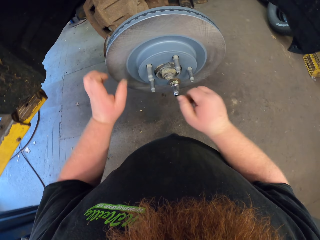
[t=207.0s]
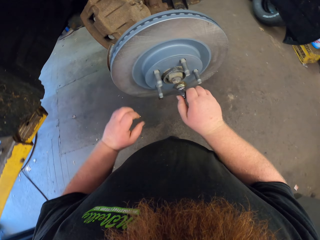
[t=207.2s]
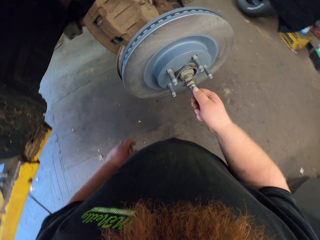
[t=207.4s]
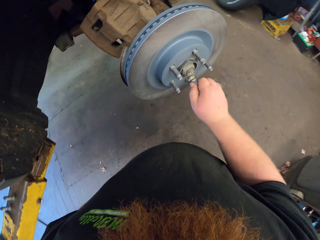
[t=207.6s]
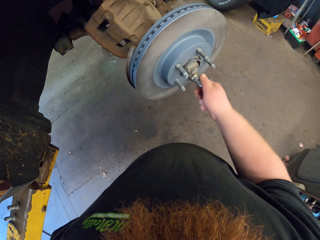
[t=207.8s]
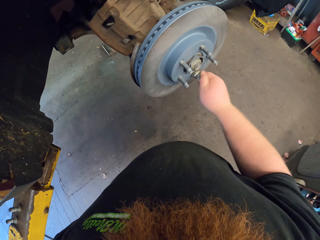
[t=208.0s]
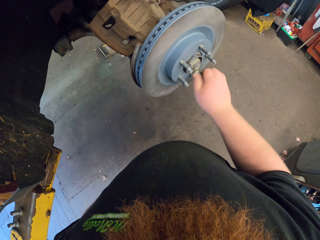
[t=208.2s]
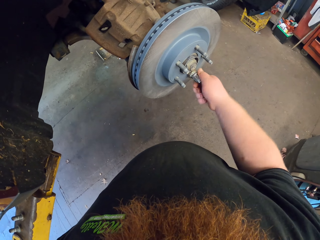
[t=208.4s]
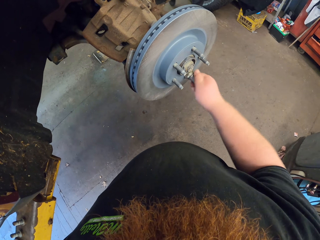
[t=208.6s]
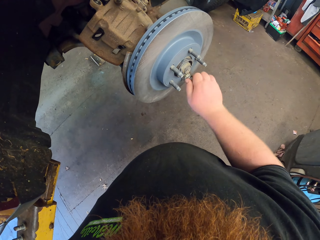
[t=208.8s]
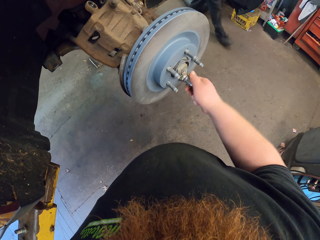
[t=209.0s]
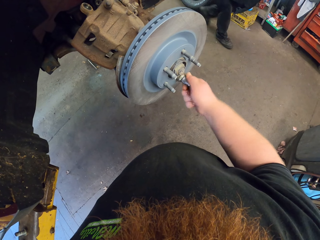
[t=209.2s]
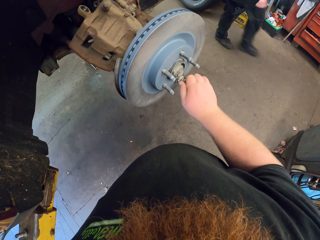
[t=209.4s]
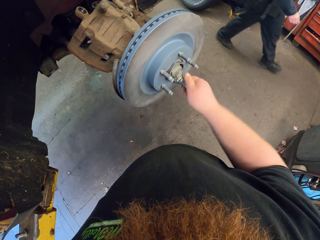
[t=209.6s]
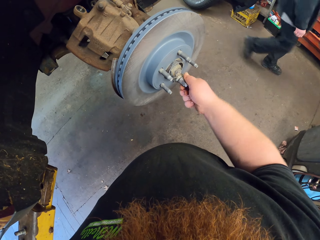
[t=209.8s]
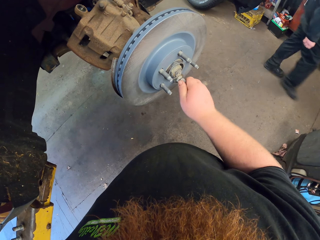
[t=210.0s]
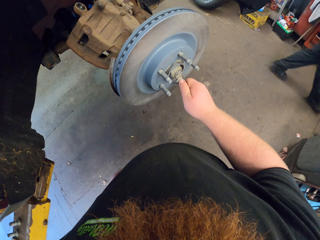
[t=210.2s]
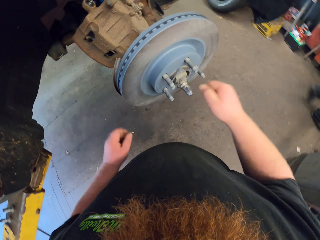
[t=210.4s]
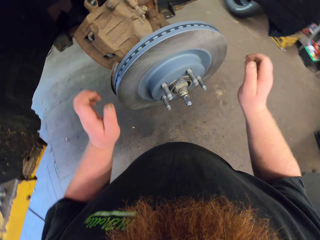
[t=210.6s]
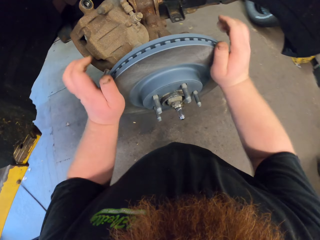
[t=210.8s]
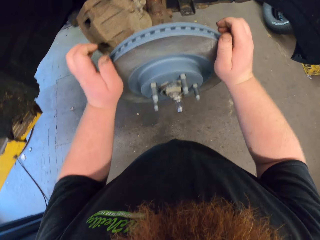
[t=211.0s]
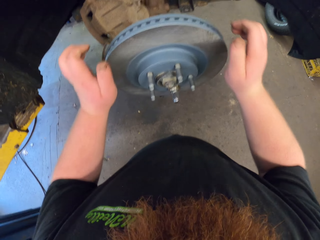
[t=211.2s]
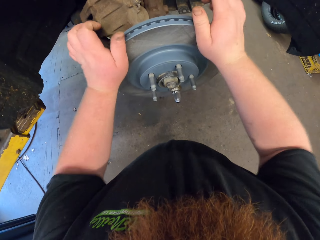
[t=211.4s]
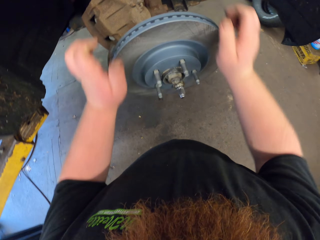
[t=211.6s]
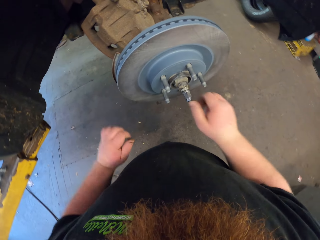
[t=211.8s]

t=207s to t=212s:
The camera wearer hits the rotor. They tighten the bolt. They hit the rotor.

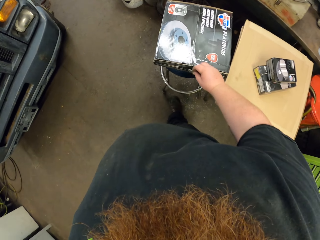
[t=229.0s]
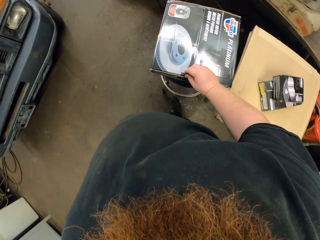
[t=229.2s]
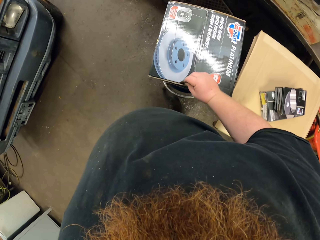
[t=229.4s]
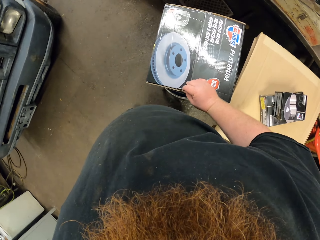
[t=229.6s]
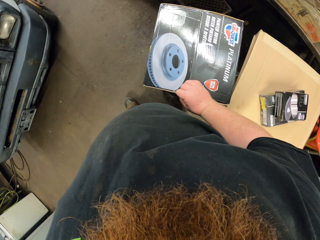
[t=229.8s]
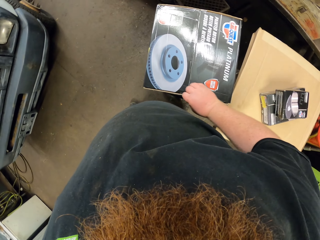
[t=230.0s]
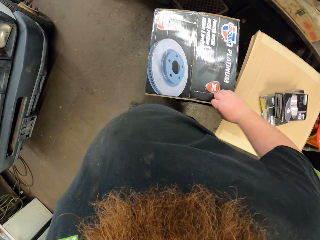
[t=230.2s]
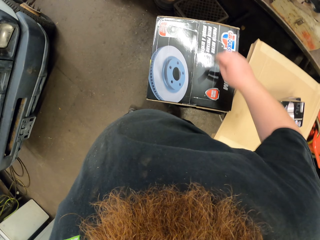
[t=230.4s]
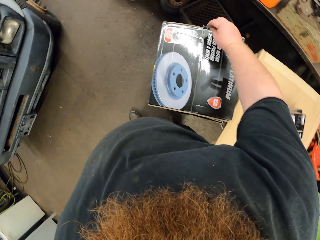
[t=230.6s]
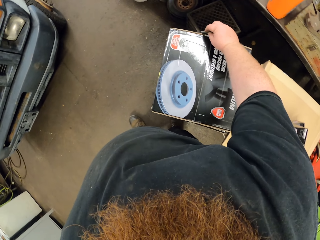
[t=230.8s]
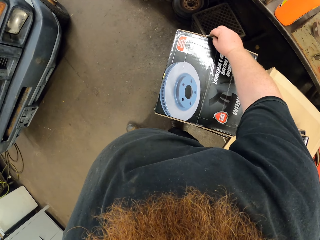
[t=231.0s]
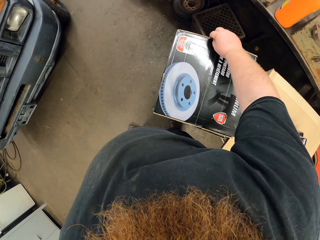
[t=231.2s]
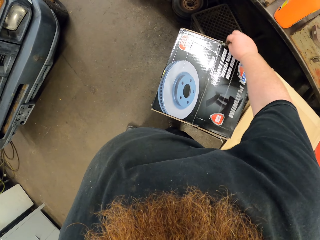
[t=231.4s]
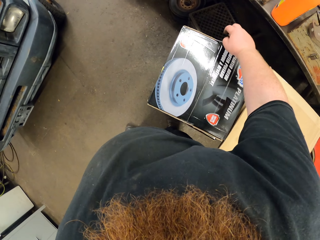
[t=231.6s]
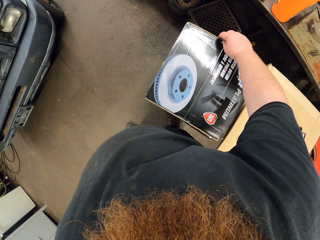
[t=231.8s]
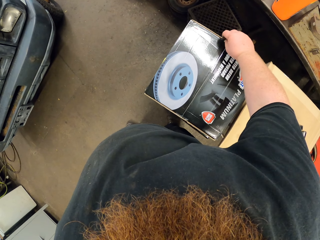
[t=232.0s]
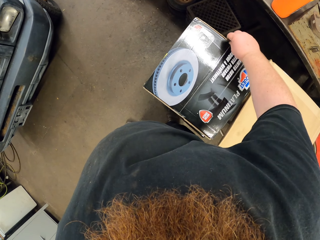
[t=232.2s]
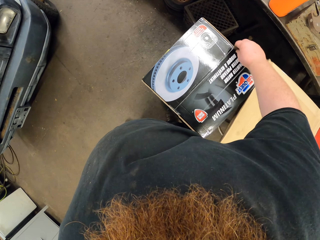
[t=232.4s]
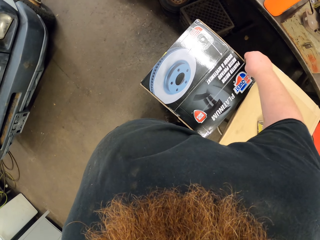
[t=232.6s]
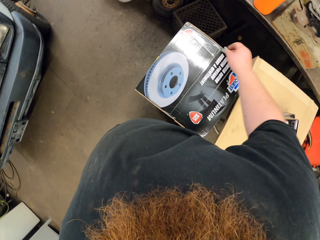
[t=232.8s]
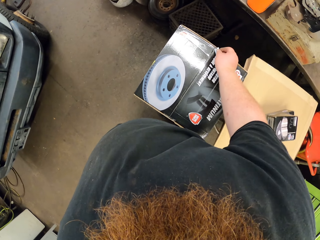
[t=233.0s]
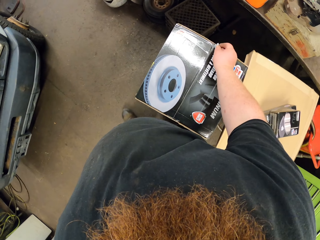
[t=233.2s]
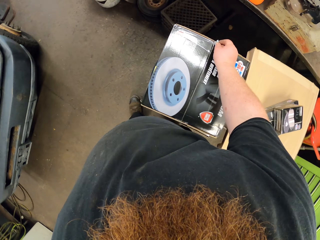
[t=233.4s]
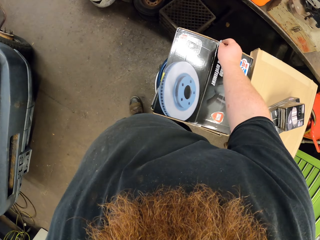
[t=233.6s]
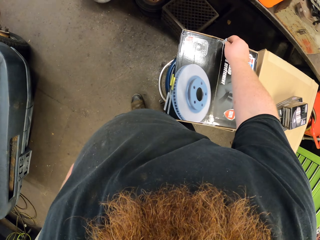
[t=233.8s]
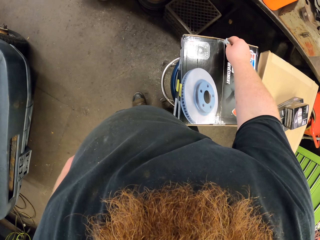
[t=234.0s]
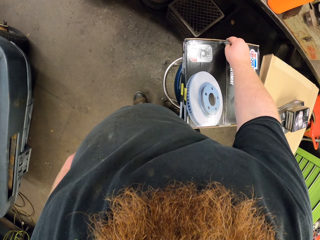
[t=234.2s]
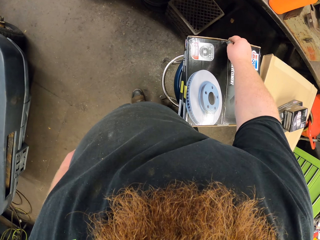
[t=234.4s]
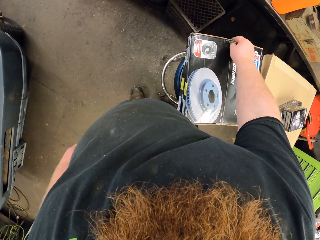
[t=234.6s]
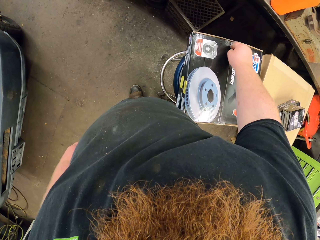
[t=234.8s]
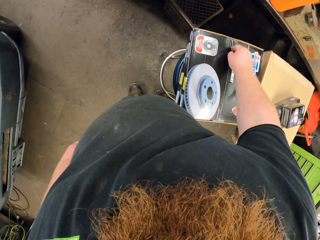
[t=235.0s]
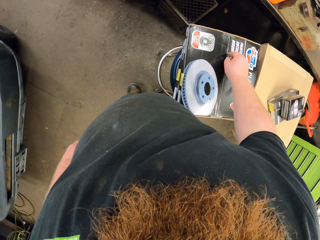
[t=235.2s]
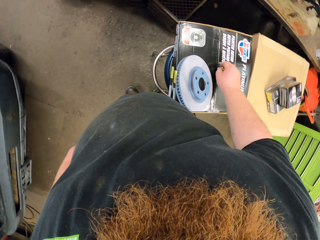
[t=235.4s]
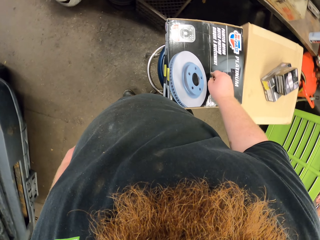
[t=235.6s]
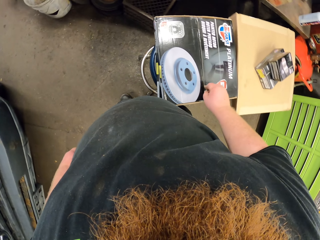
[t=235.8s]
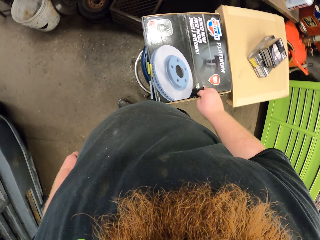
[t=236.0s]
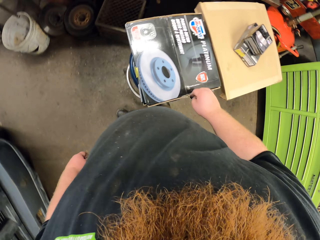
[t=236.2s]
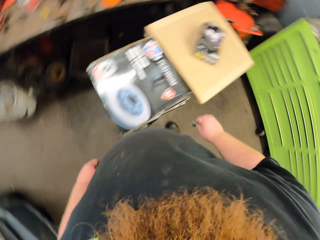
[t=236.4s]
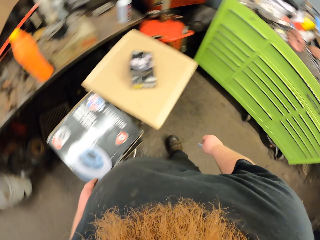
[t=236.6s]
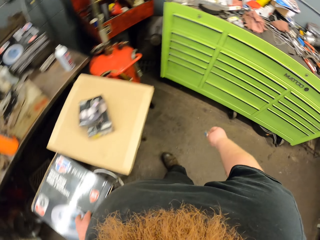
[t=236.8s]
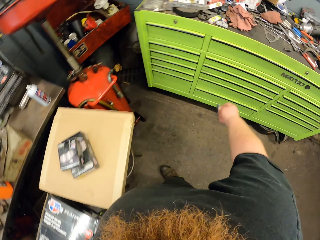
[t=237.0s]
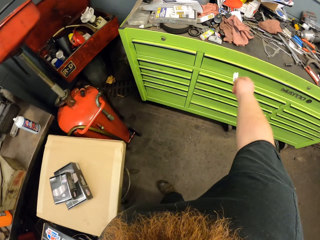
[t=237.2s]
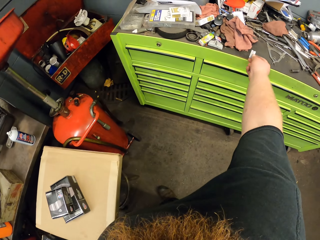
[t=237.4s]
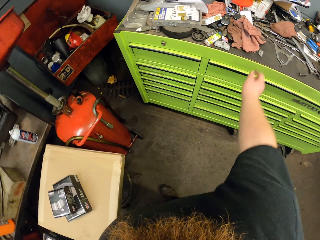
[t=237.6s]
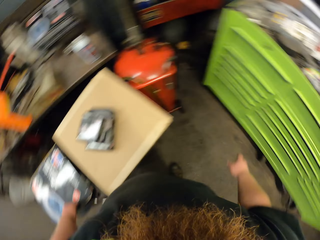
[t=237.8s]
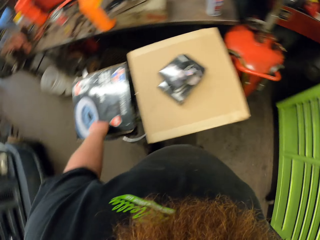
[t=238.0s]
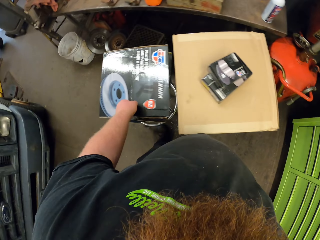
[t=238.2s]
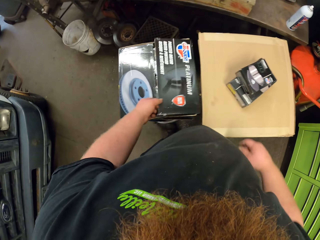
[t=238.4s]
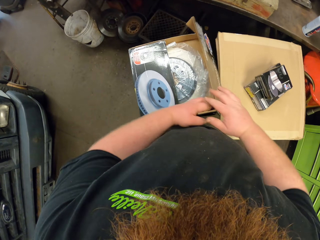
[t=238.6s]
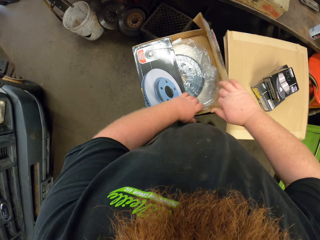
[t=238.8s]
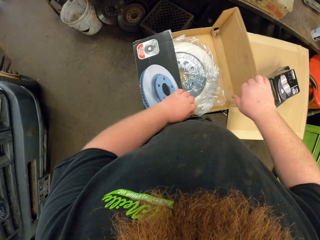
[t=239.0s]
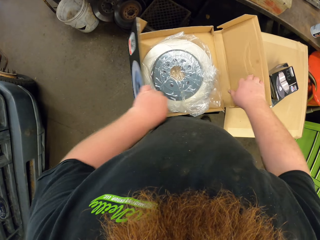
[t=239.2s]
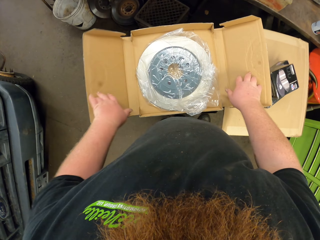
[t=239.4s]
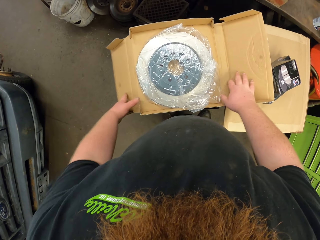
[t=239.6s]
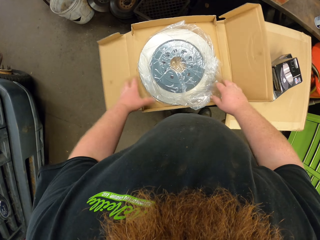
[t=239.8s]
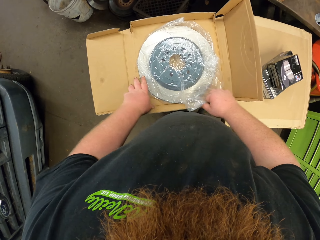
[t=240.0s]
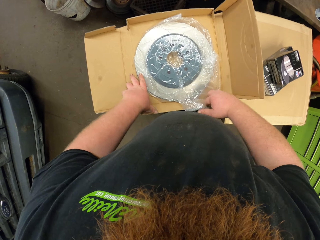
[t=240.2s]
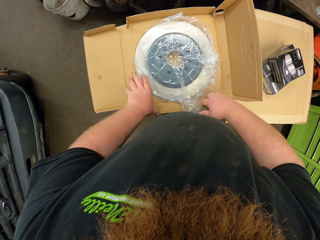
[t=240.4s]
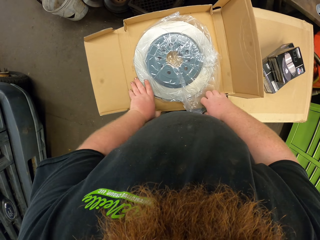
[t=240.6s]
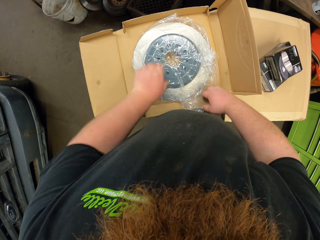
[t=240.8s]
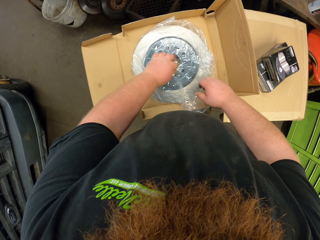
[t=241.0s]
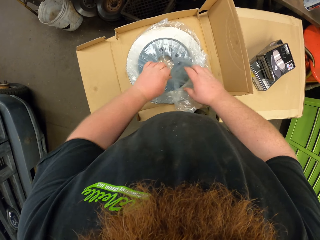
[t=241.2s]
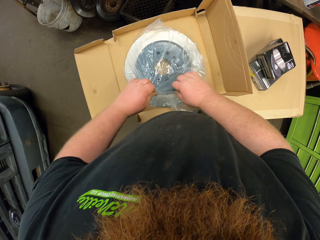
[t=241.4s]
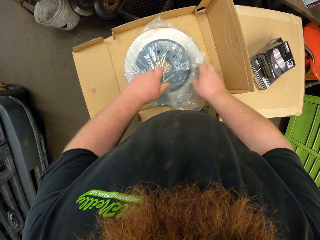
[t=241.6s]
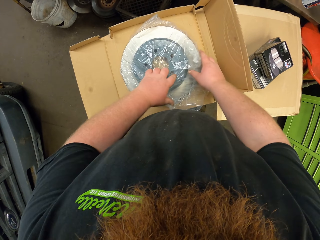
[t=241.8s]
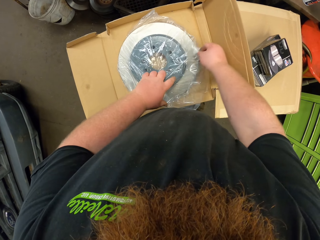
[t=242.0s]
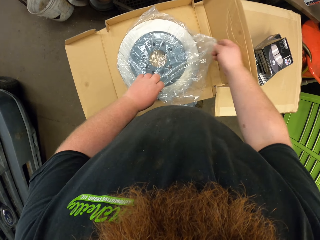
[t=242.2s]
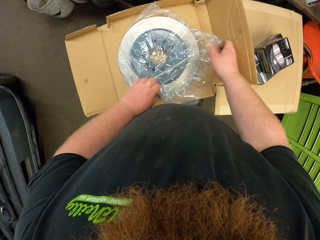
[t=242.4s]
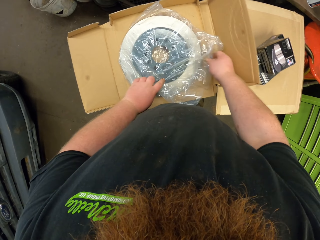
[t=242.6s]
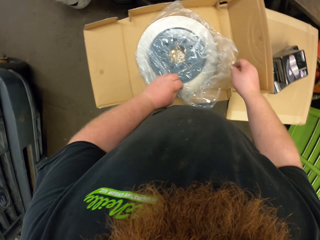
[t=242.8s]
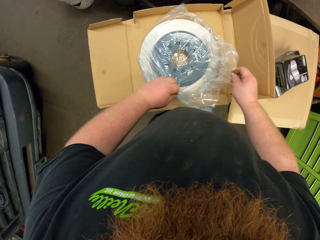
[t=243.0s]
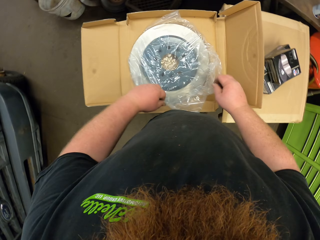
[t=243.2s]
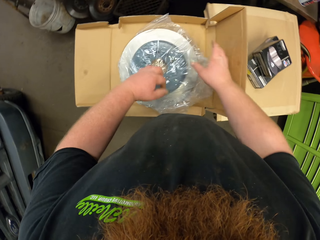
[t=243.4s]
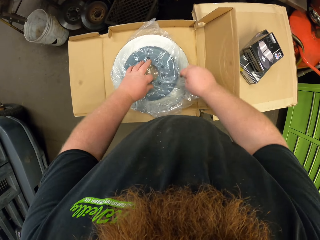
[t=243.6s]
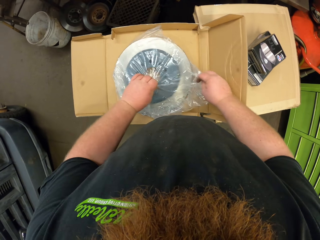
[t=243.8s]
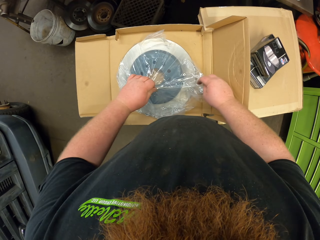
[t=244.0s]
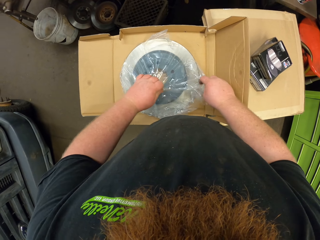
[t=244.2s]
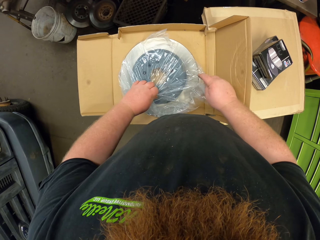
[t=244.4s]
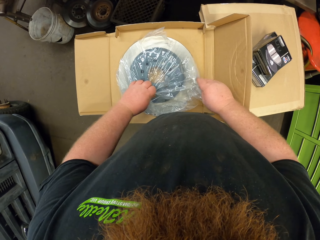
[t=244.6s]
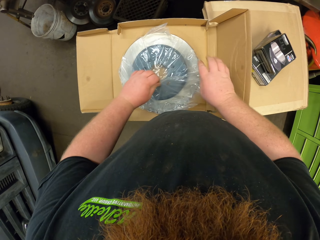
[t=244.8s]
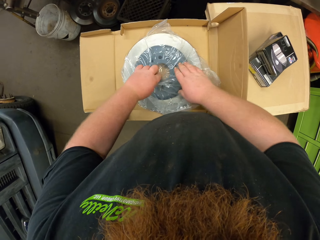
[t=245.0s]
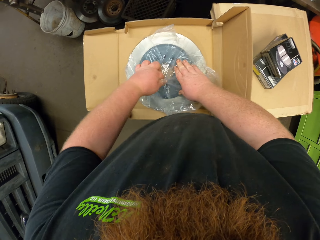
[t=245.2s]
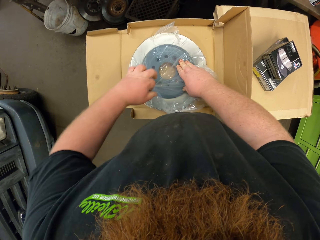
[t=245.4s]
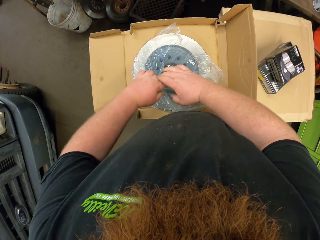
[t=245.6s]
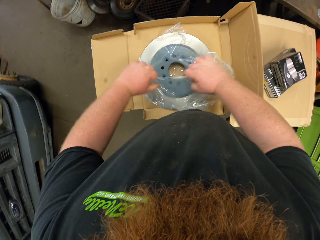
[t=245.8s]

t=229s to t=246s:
The camera wearer cuts the package with a pair of razor blades. They throw the pair of razor blades on the table. They open the box of car quest platinum. They open the paper.
